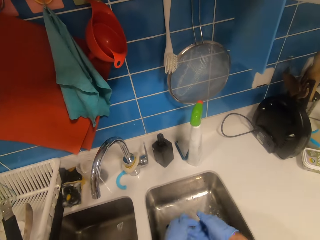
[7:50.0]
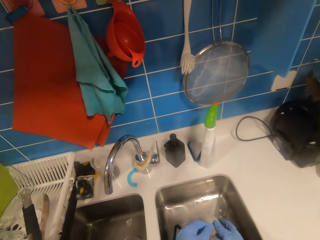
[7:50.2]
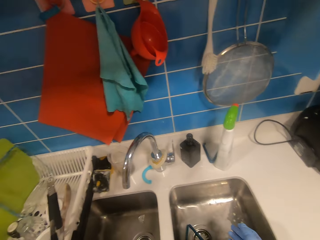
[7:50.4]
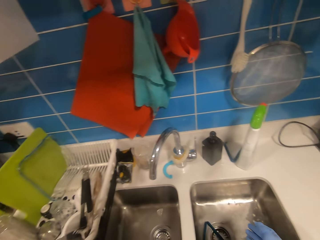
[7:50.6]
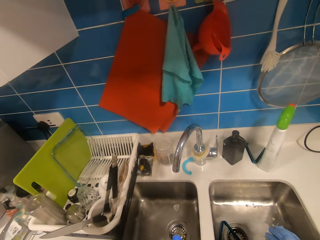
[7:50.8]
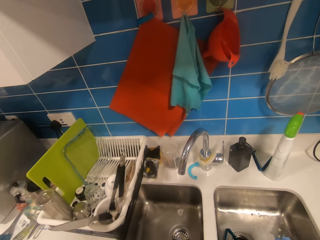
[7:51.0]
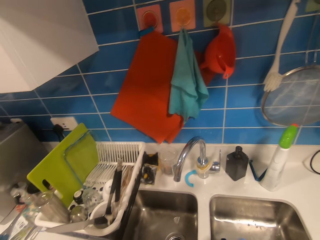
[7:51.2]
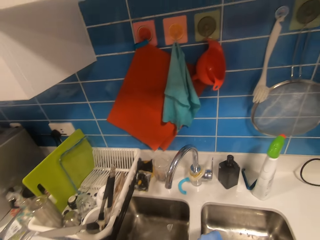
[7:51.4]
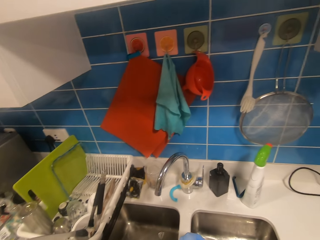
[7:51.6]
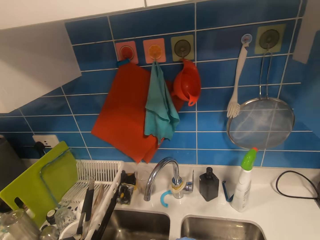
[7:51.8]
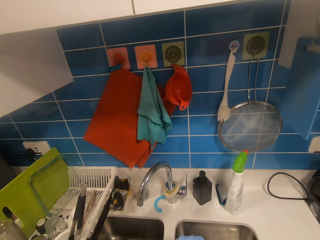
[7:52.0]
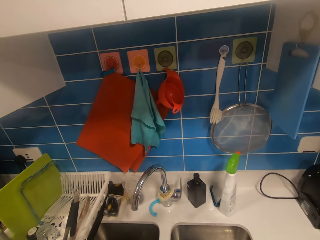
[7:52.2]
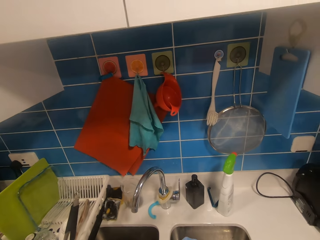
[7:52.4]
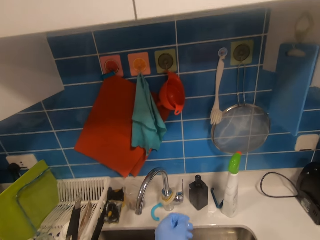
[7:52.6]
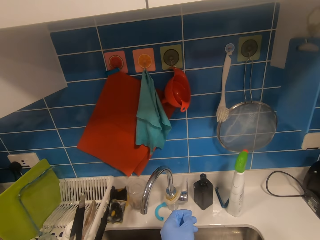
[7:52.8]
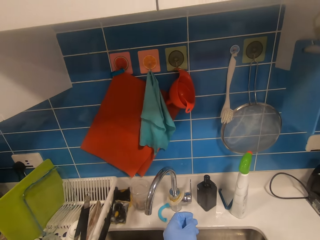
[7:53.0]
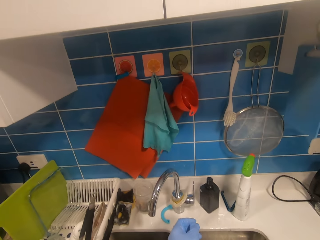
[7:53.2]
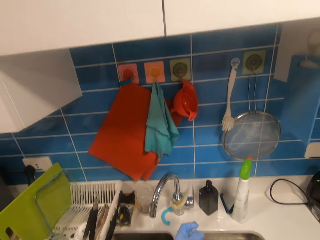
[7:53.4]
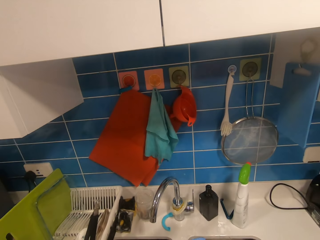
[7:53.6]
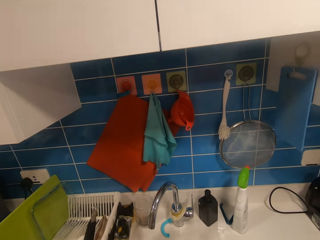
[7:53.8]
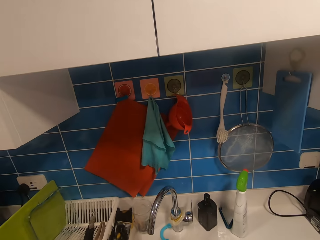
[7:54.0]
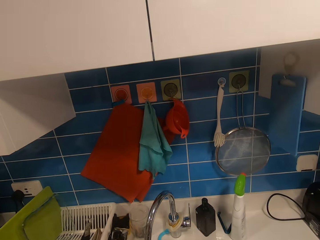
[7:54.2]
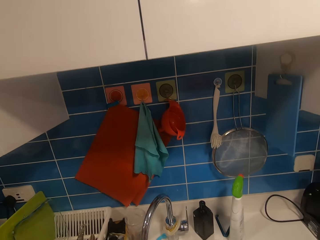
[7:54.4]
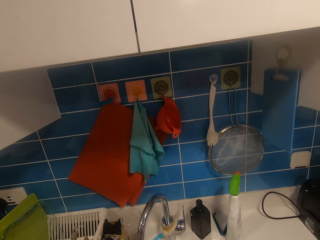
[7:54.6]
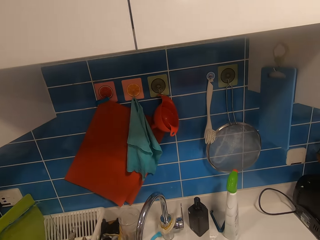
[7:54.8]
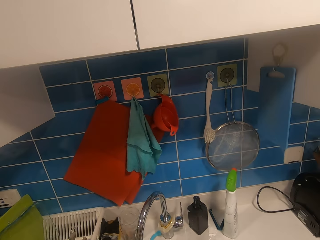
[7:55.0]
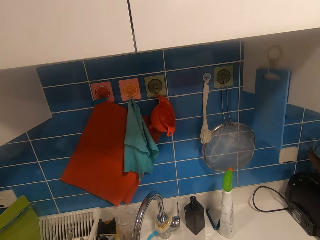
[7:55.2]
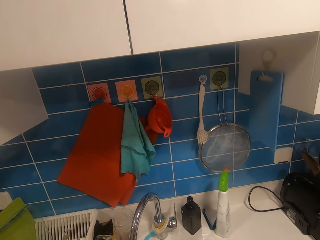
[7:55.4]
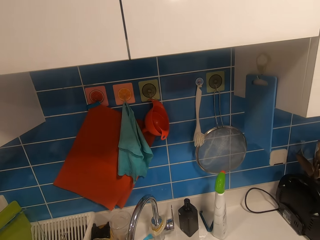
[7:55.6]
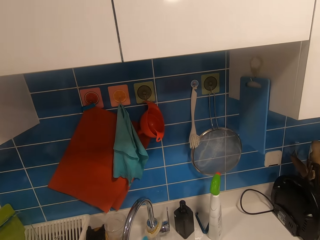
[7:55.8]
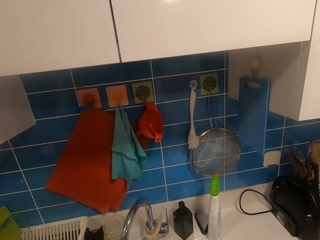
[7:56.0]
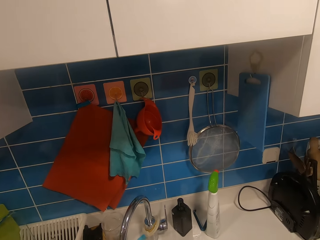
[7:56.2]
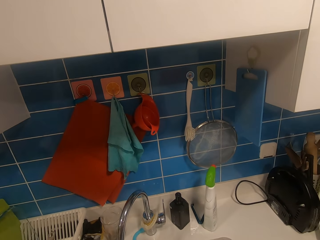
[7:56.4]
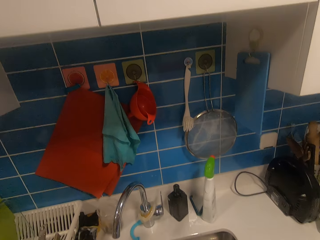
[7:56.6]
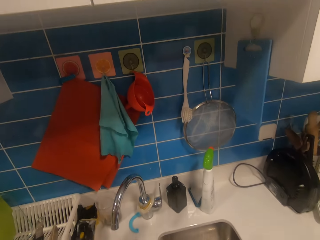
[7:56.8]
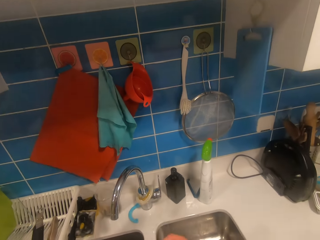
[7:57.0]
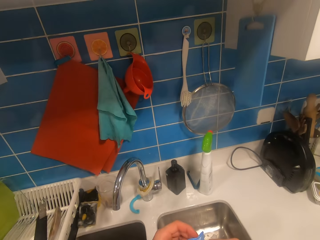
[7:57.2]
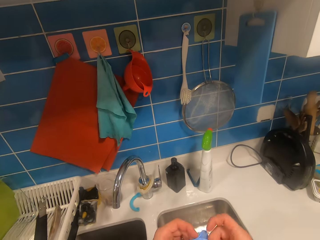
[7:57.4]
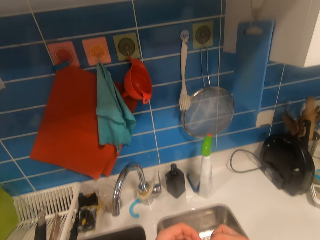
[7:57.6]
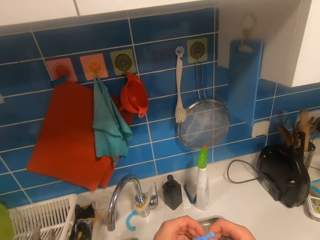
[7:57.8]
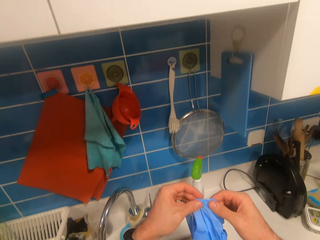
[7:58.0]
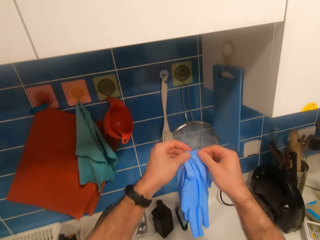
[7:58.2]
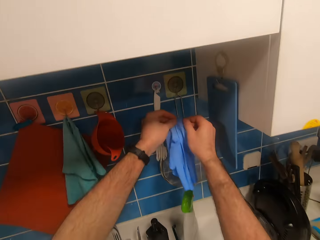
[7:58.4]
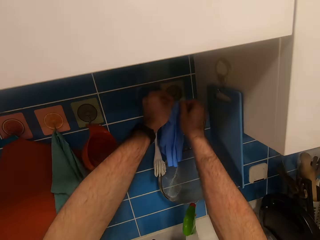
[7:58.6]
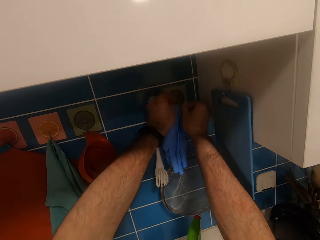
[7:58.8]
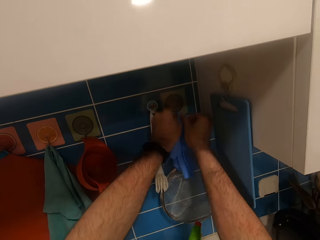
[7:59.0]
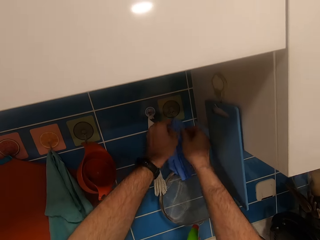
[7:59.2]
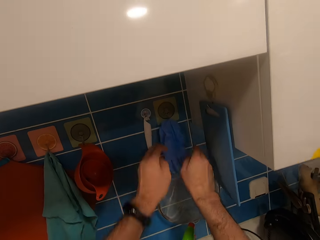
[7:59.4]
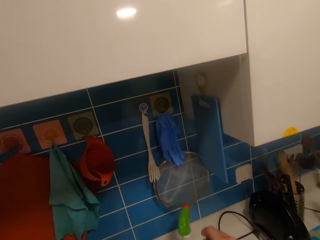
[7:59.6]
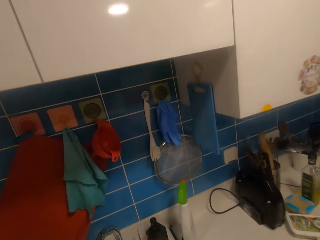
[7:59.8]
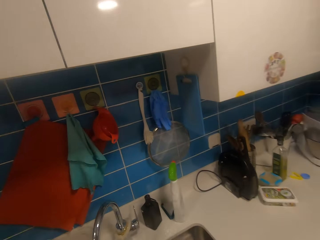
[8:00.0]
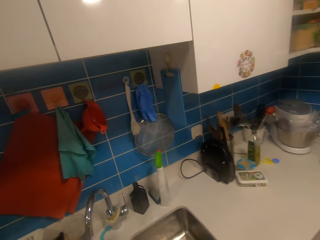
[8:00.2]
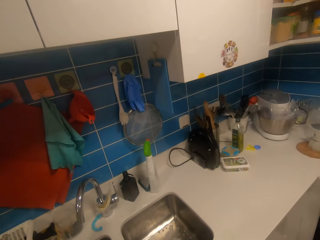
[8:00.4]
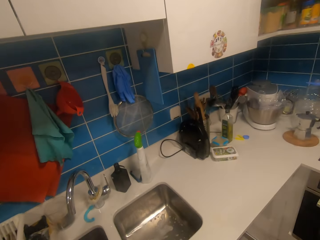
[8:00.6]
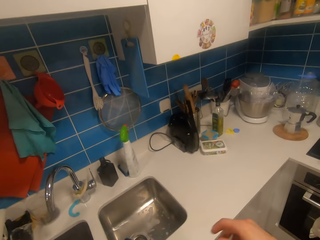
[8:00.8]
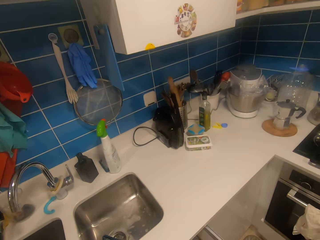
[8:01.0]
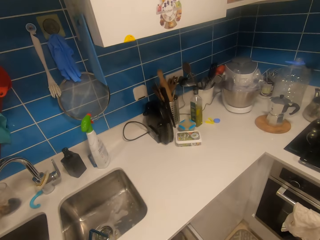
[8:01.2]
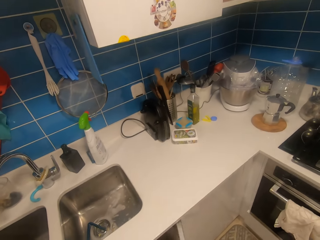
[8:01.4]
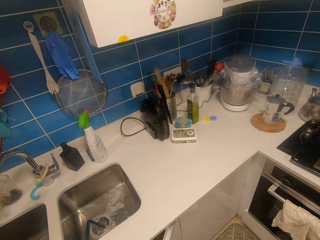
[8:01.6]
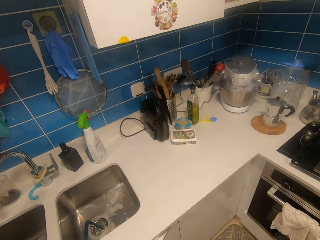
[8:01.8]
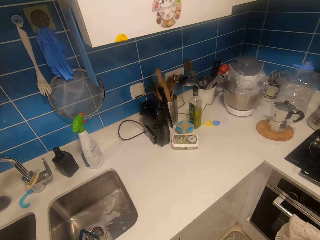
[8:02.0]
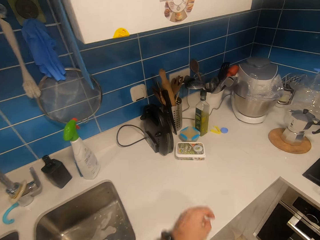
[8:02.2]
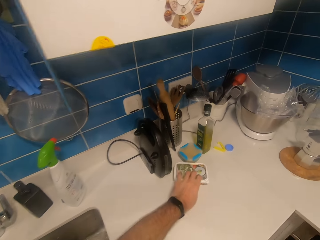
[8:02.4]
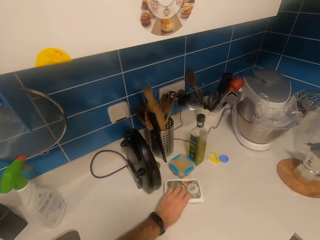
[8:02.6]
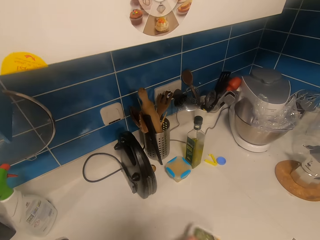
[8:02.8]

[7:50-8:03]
The camera wearer removes the gloves. They hang the gloves. They close the cabinetry.

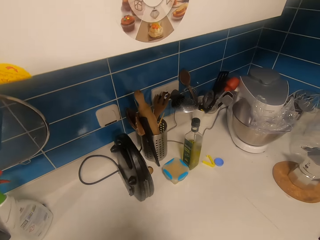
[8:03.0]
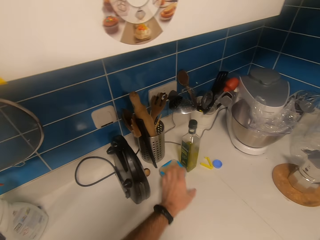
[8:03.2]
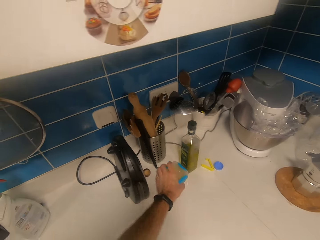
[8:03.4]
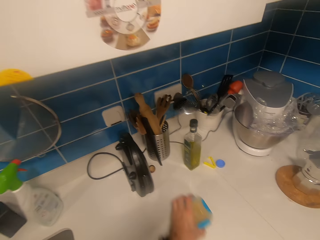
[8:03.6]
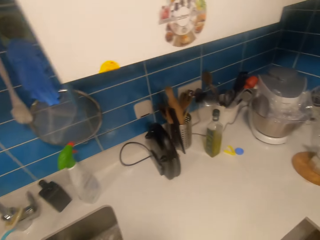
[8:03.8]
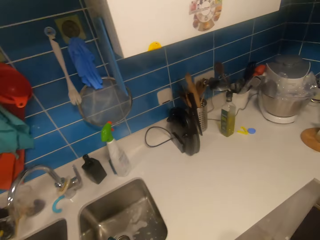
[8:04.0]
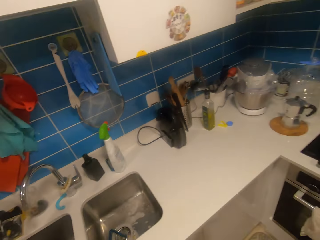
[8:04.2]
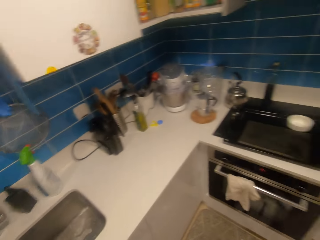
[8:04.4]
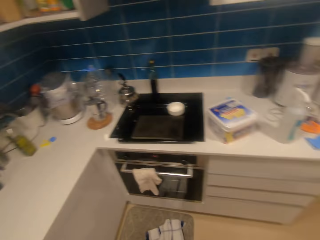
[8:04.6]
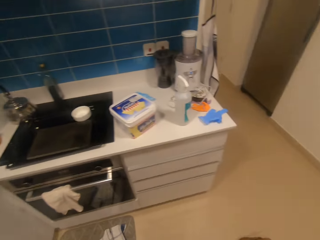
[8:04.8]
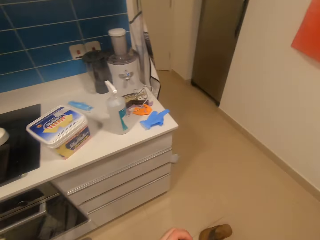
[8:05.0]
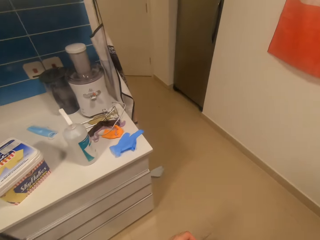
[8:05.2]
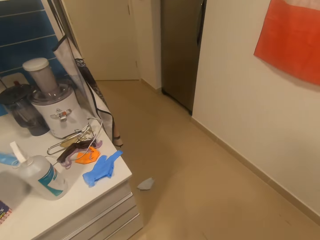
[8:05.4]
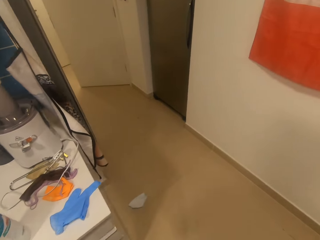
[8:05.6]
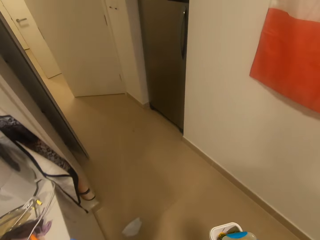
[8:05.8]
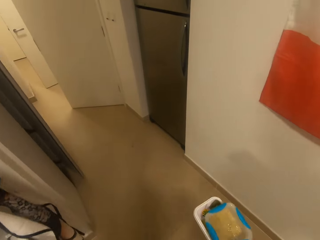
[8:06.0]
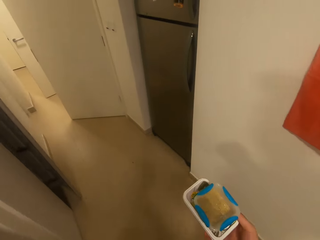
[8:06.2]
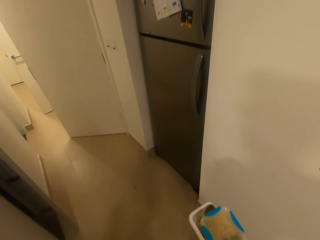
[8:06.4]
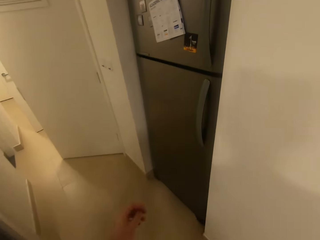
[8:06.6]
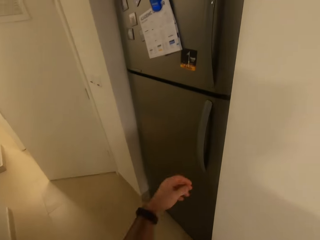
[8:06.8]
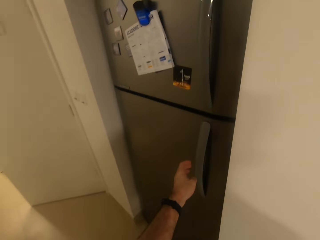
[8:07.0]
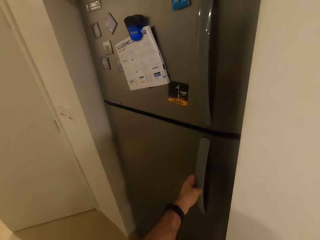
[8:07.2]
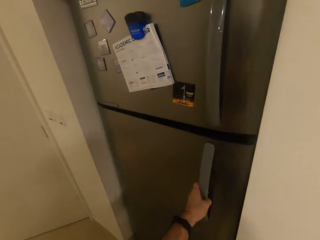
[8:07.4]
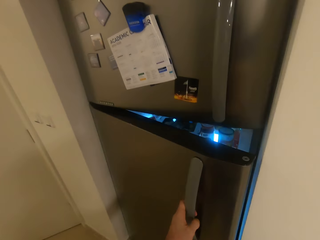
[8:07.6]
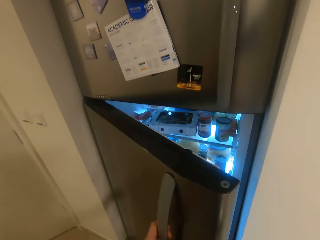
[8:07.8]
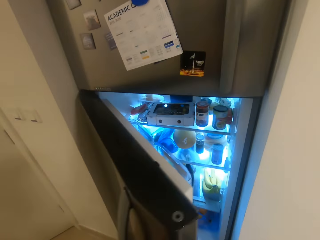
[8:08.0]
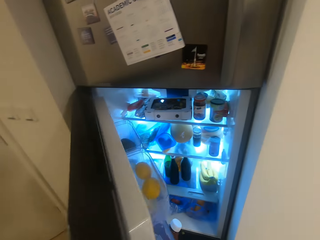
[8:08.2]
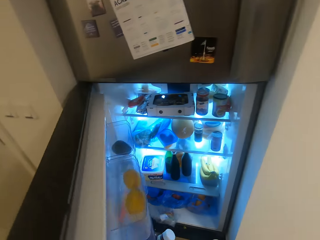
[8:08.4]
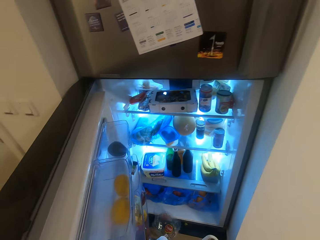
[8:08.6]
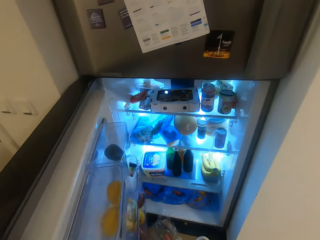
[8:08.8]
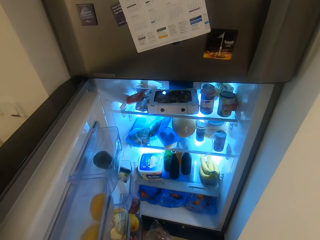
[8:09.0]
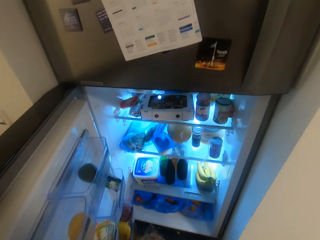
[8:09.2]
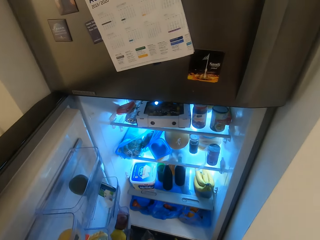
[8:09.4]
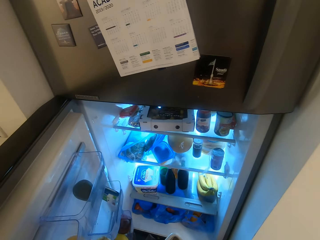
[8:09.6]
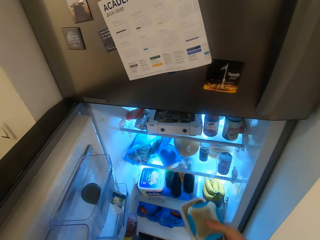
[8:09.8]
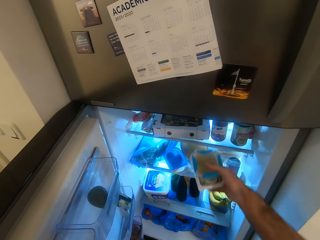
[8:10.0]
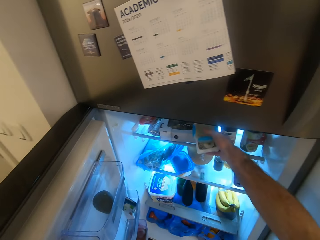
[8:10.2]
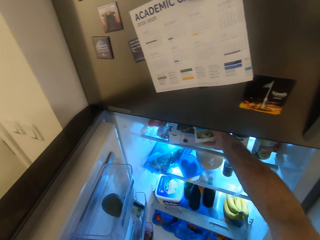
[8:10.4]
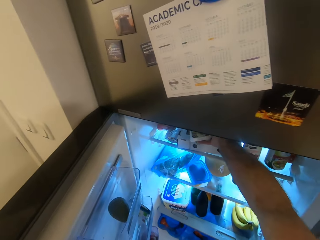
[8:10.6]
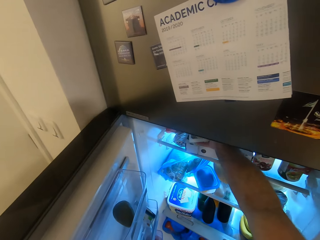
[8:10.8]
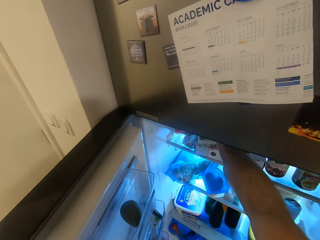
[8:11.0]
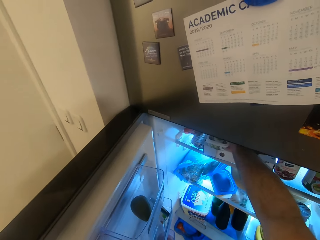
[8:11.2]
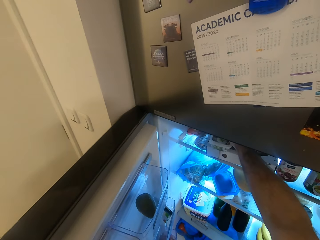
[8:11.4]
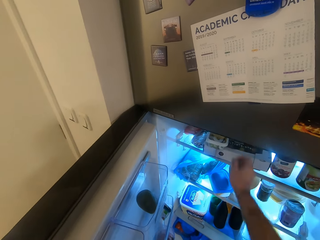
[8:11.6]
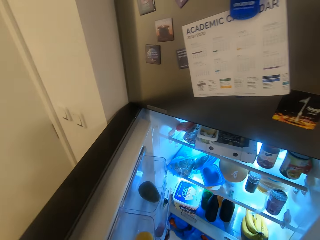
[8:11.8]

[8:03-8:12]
The camera wearer takes containers from the table. They walk around the house. They open the fridge. They put the containers in the fridge.
